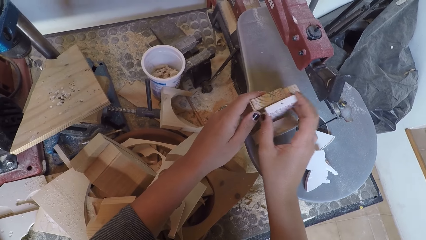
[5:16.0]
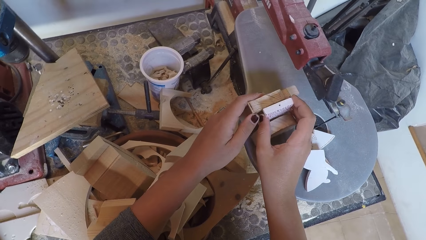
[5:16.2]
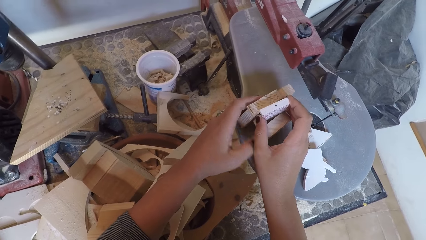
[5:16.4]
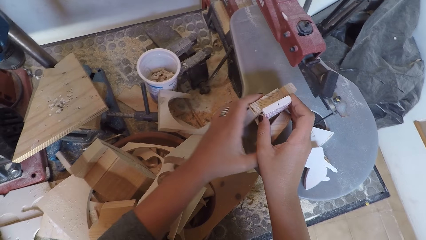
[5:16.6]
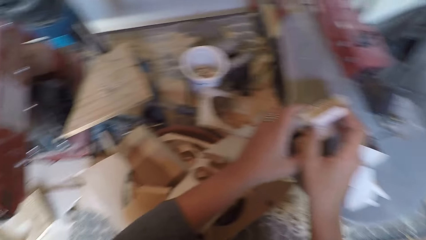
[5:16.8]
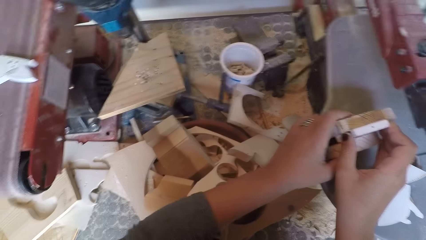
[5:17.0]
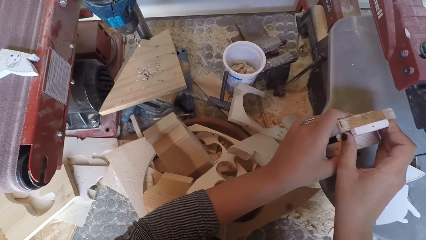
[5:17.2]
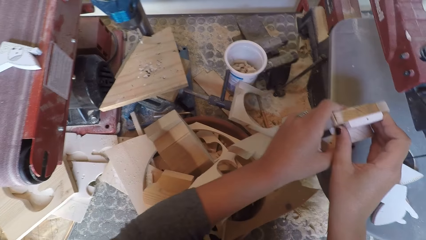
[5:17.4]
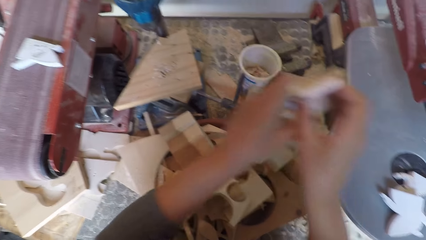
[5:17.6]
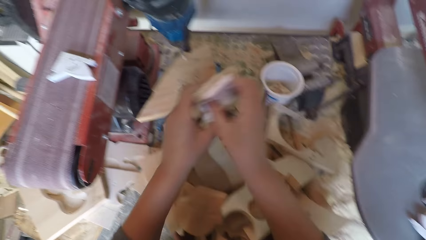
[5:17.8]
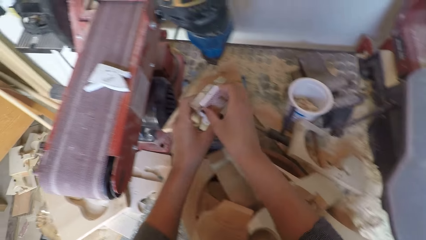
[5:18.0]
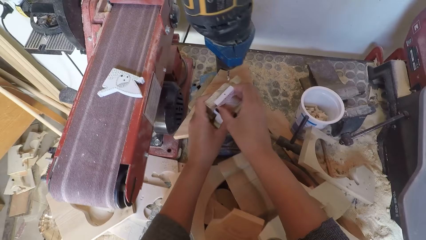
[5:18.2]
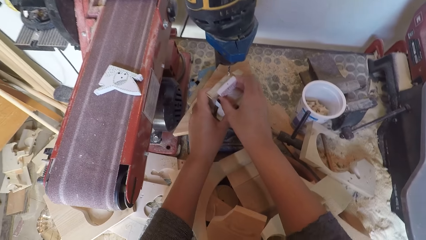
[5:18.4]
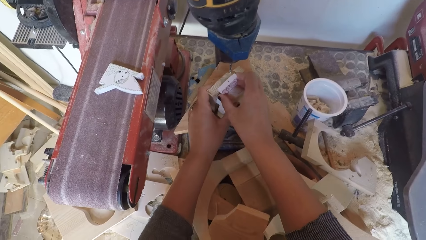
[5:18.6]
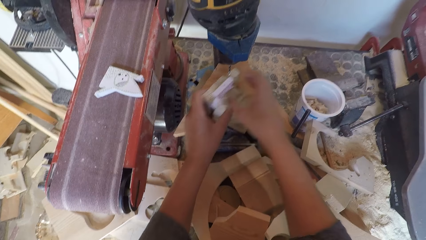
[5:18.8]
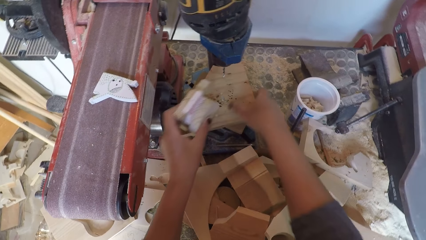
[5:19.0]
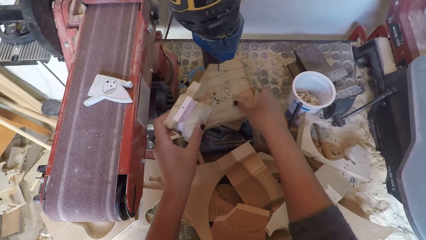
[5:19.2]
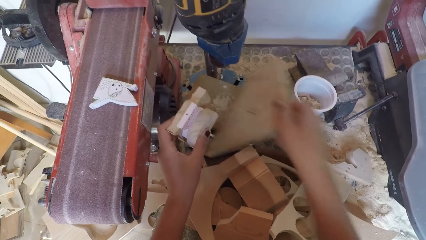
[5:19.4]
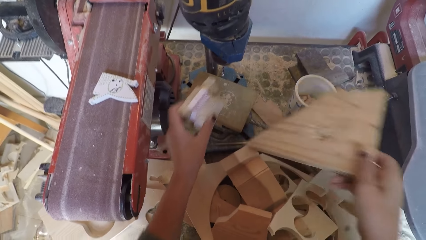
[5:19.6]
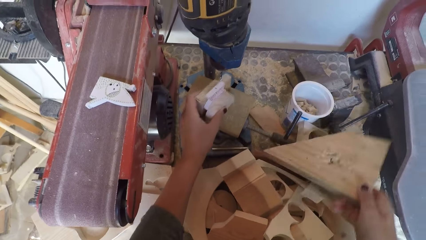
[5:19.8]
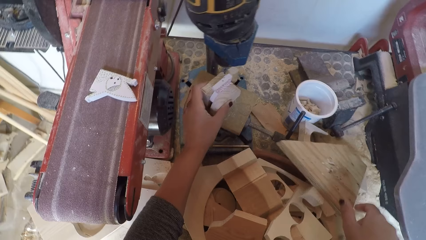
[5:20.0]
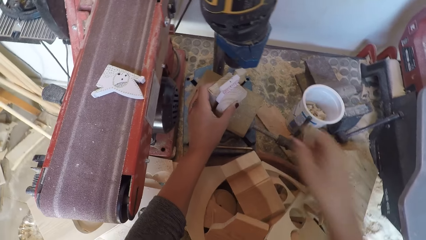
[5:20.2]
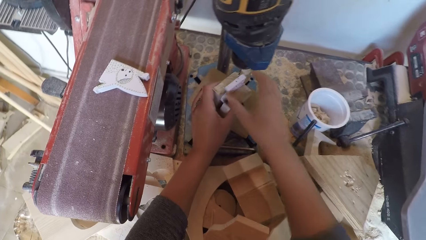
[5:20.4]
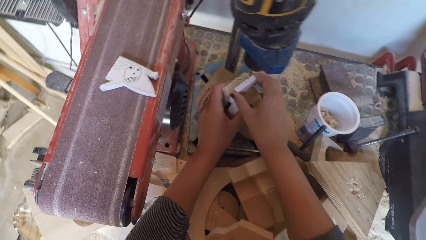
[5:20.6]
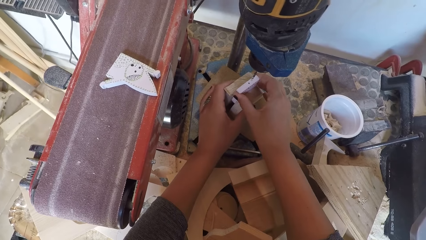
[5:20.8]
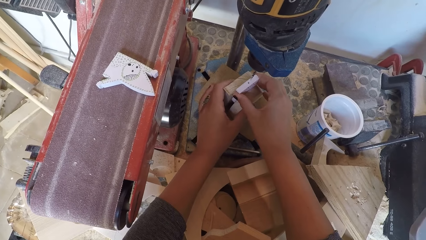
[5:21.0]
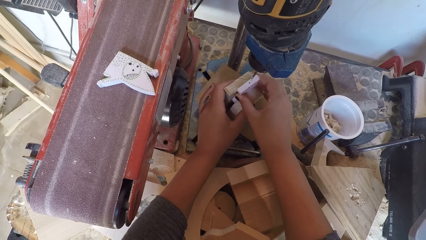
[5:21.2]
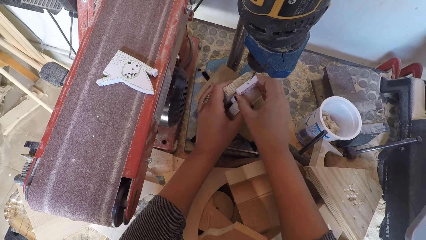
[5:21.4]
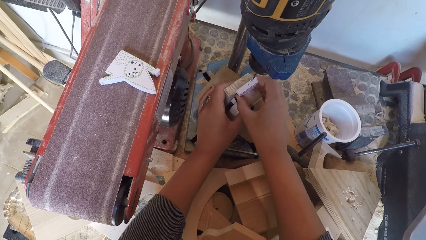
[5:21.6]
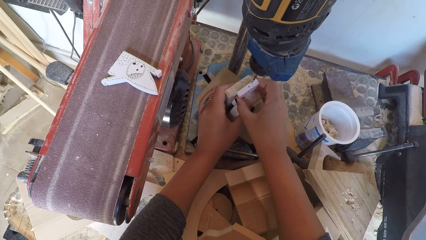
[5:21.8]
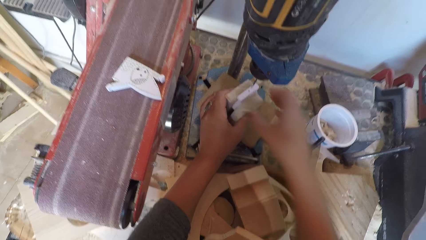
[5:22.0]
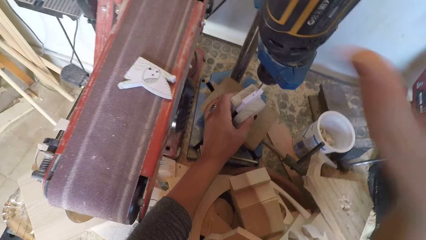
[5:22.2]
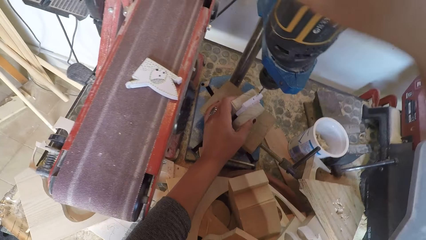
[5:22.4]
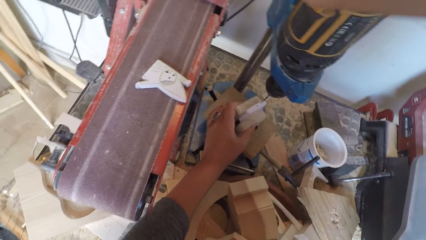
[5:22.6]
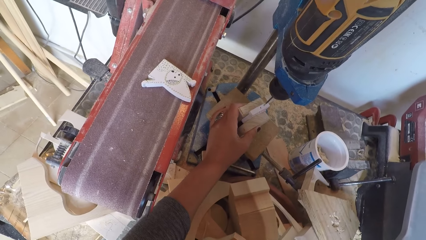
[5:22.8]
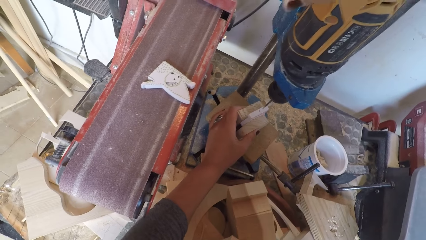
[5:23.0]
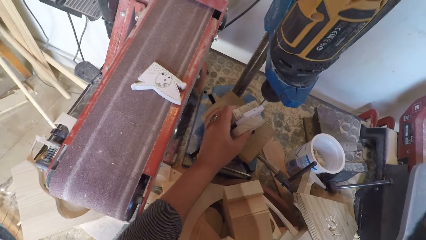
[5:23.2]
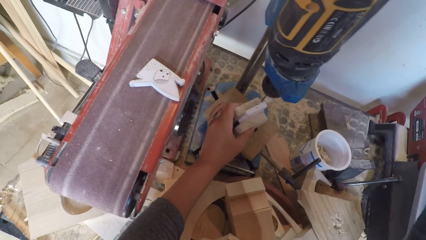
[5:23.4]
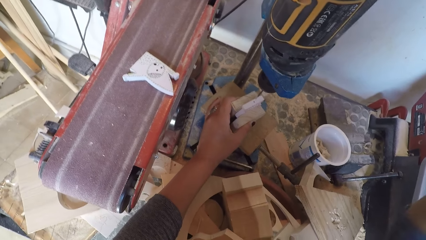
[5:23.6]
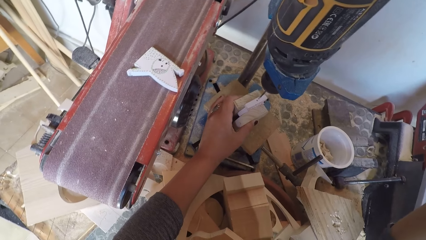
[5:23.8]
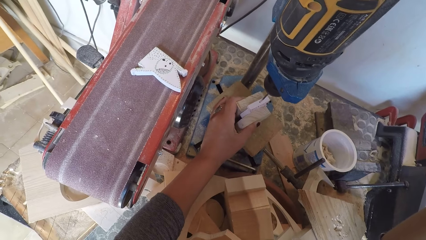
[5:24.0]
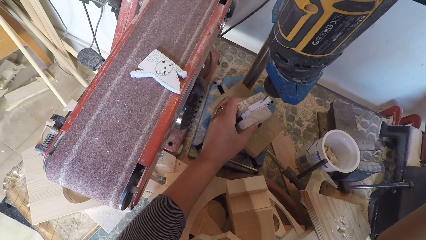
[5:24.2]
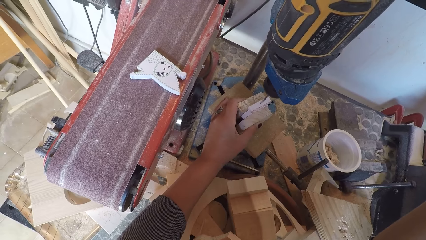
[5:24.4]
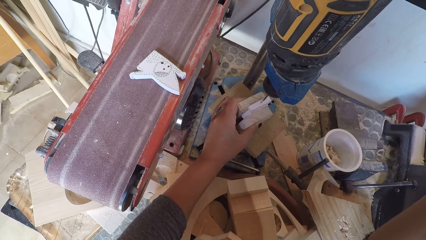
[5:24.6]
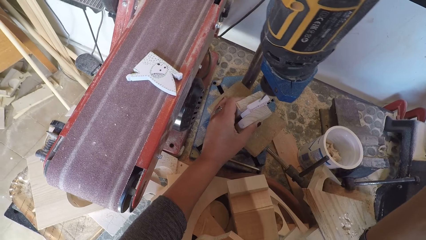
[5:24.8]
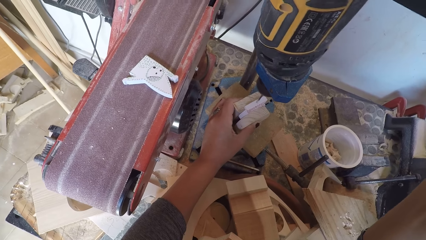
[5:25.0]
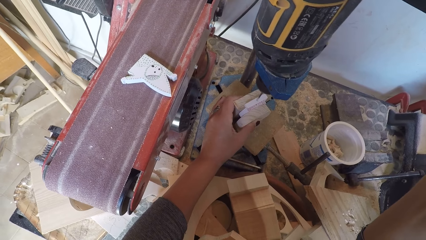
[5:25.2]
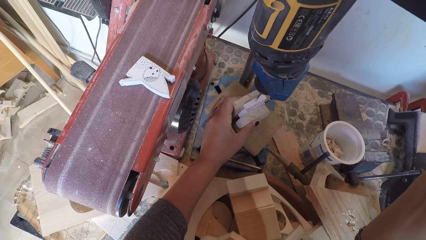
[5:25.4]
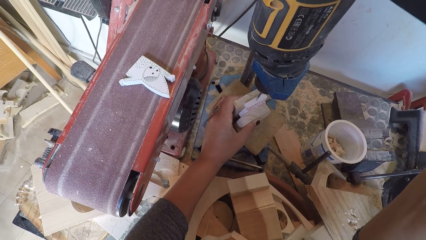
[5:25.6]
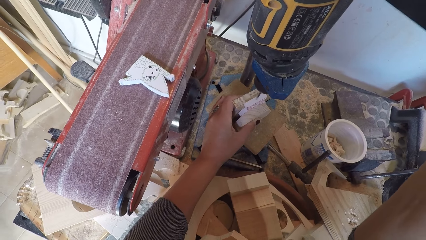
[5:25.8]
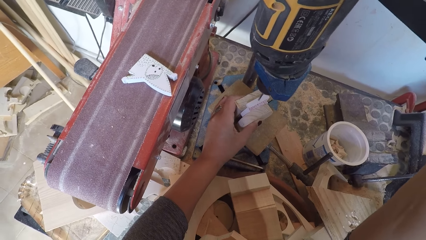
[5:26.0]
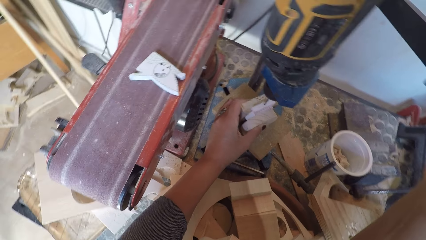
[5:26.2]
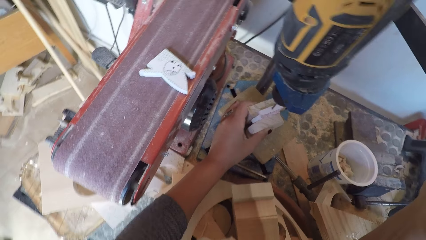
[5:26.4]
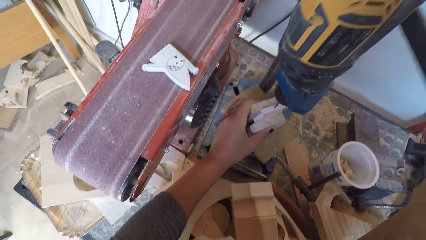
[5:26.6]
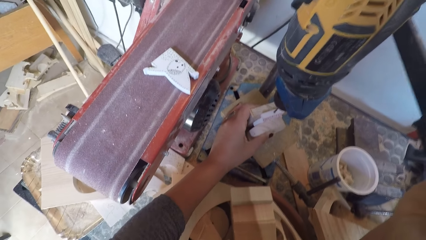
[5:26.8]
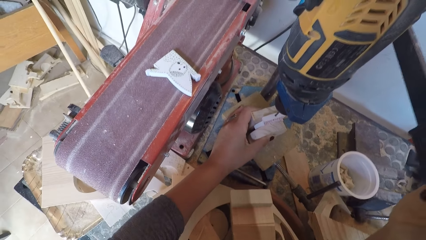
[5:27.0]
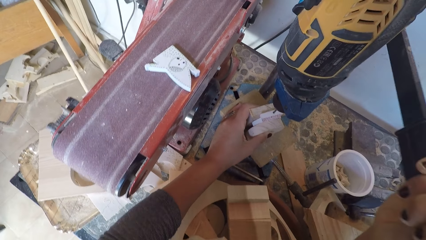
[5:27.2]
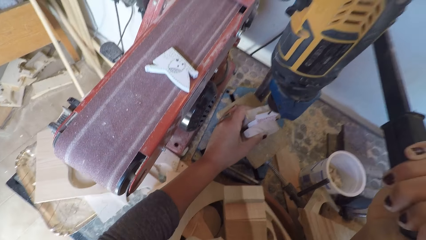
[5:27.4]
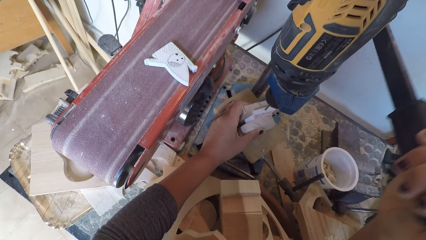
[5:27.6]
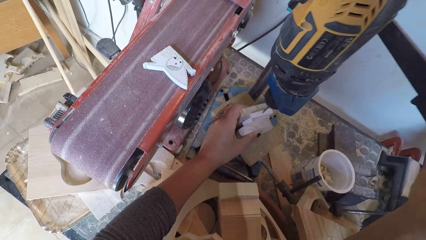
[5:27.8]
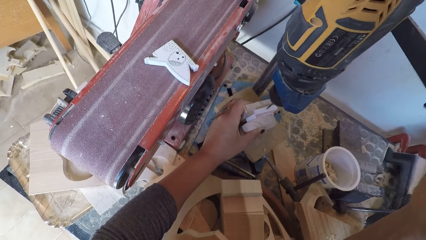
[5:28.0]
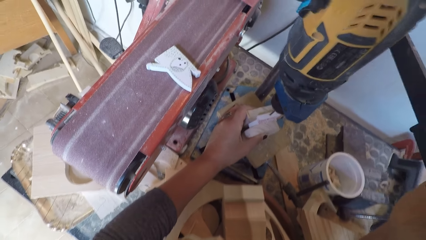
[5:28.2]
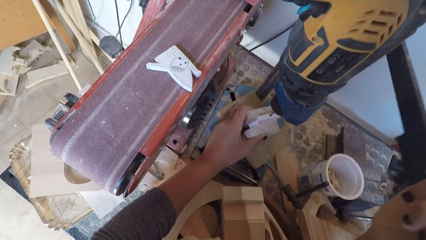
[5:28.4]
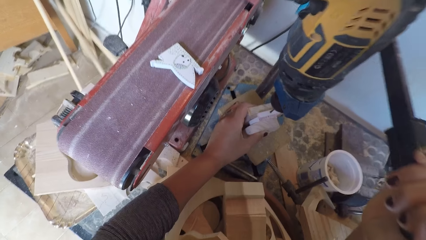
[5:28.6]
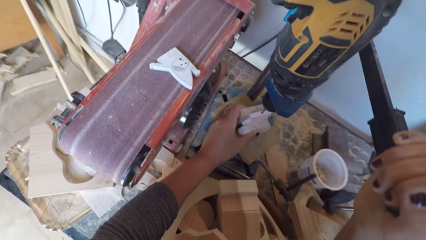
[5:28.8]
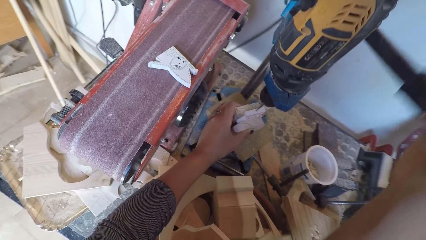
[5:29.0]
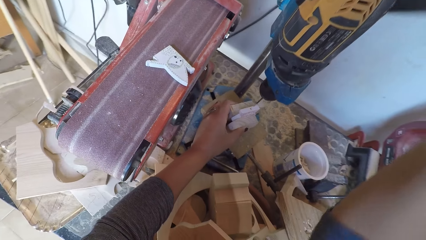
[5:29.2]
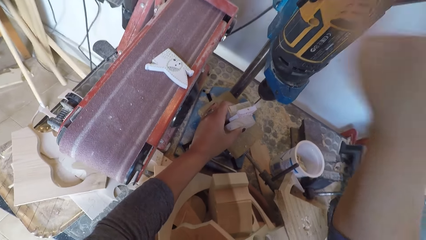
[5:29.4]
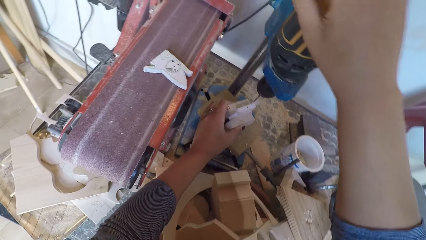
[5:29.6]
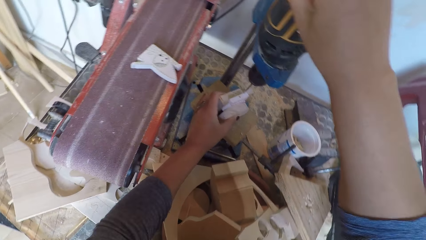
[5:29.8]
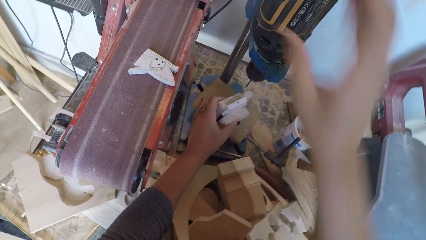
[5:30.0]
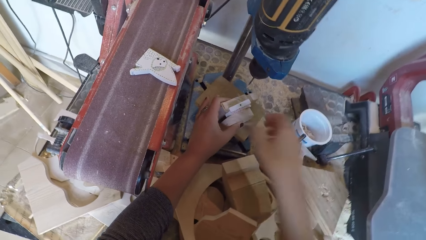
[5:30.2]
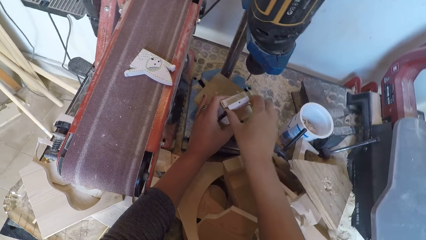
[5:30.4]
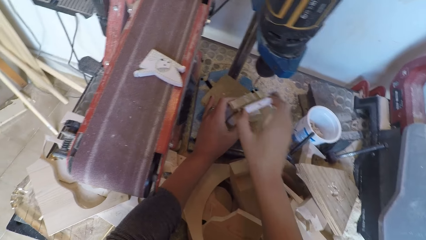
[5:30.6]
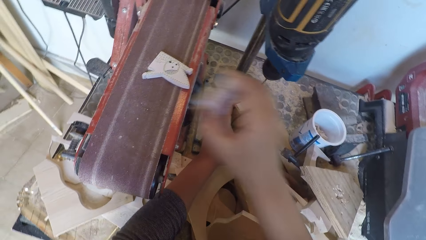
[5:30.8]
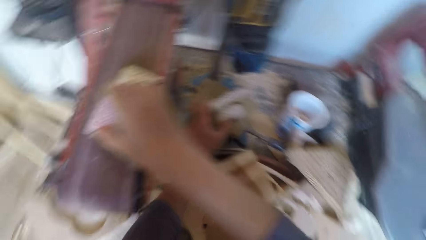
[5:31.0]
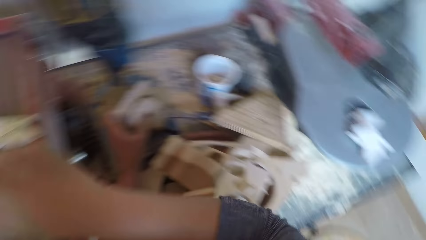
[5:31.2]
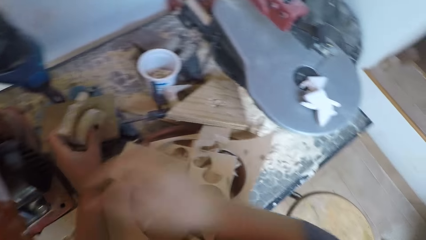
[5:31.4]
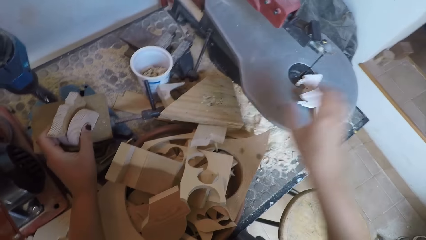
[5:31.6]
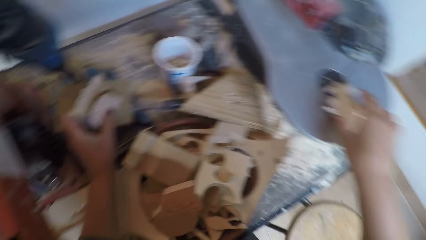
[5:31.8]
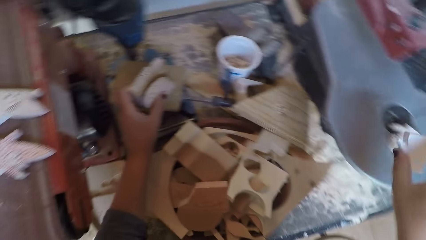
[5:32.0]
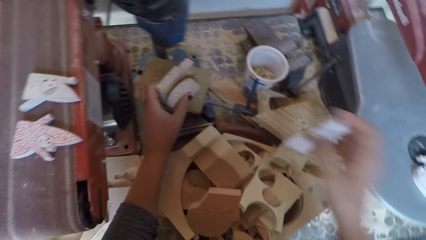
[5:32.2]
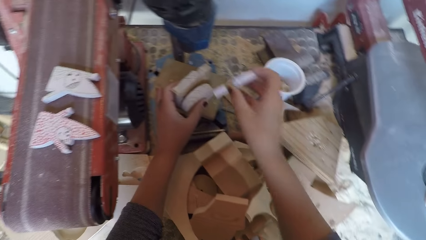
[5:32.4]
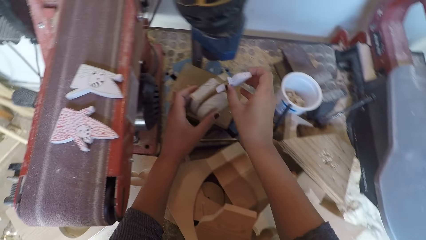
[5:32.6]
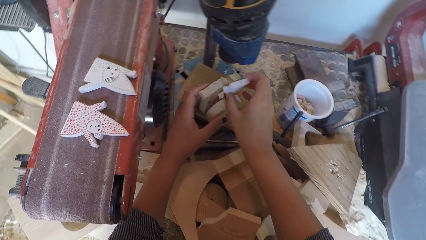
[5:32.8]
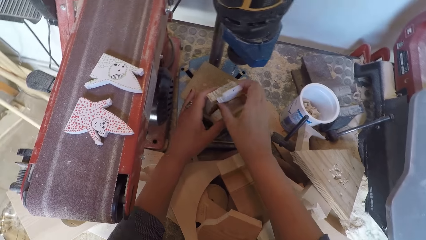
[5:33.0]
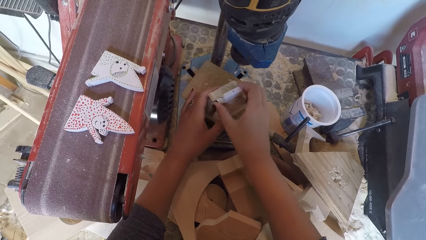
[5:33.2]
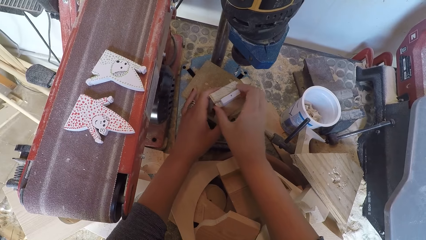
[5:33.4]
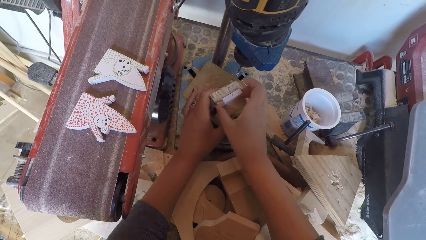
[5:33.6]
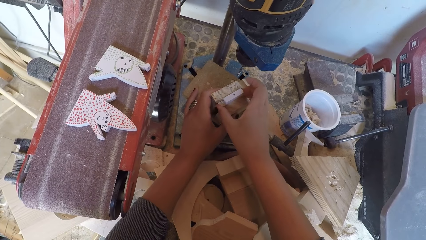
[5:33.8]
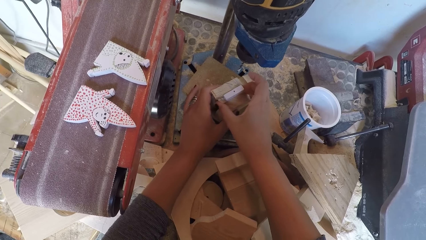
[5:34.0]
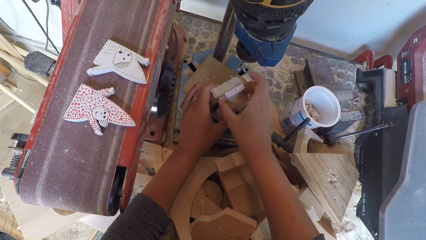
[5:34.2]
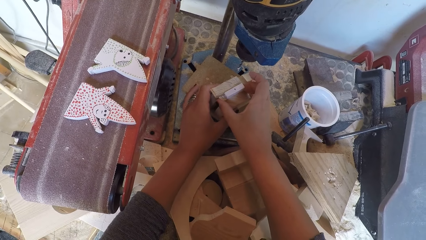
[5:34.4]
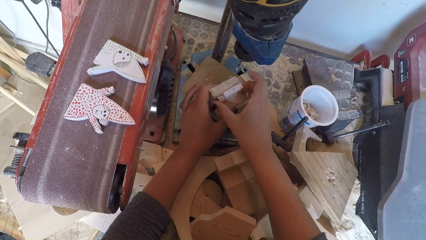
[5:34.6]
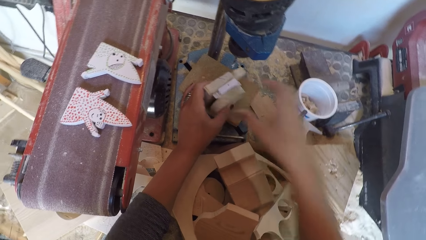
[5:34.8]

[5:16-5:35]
The camera wearer places the wood ornaments in between two woods. They hold the pieces of wood in the arrangement. They place the wood ornaments and two other woods on the drill board under the drill bit. They remove a wood plank from the drill board. They place the wood ornaments and two other woods on the drill board. They hold a drill and switch on the drill machine. They drill the wood ornament. They switch off the drill machine. They hold the pieces of wood in the arrangement. They remove a piece of wood from the arrangement. They drop the wood ornaments on a wood cutter. They turn around. They pick up the wood ornaments from the wood cutter. They place the wood ornaments and two other woods on the drill board.
